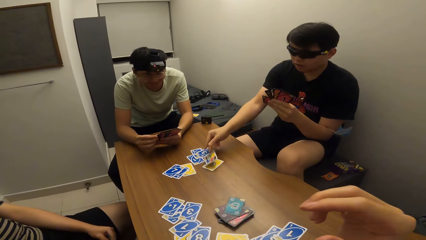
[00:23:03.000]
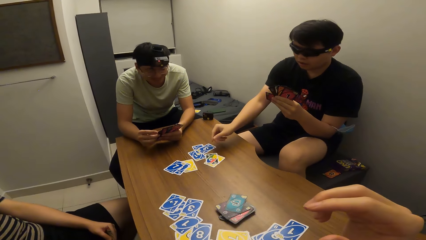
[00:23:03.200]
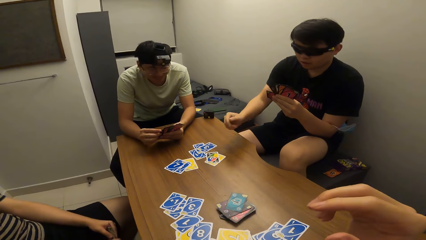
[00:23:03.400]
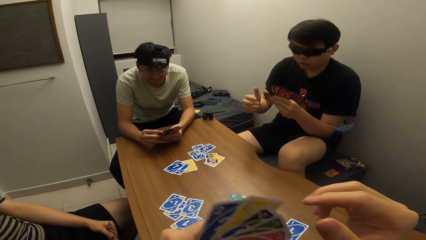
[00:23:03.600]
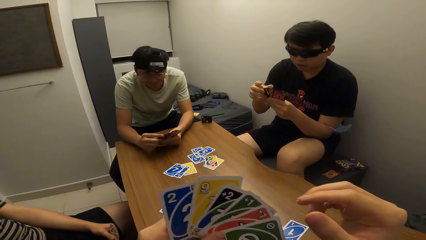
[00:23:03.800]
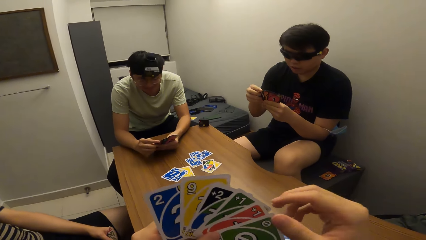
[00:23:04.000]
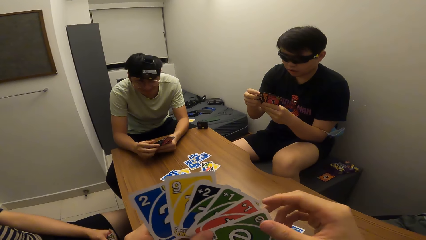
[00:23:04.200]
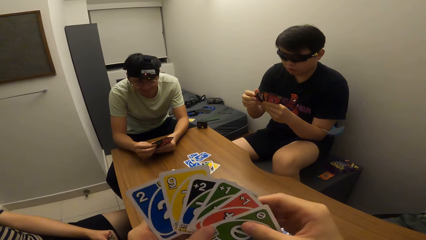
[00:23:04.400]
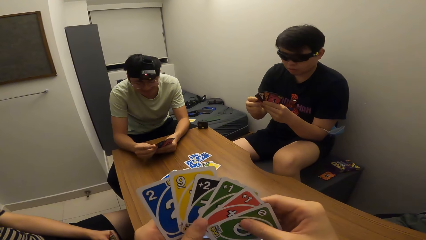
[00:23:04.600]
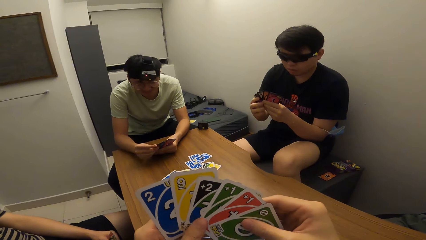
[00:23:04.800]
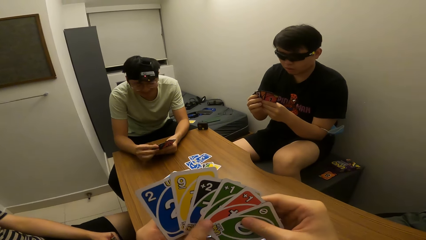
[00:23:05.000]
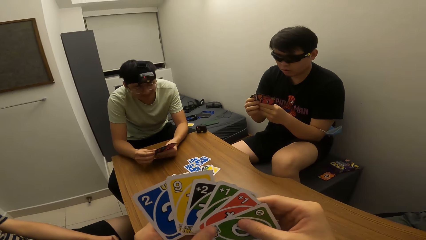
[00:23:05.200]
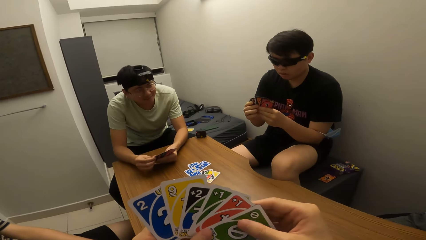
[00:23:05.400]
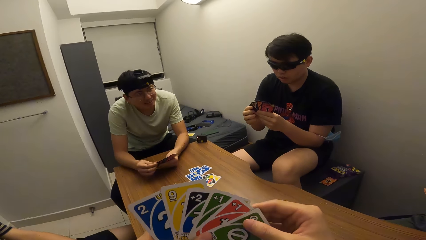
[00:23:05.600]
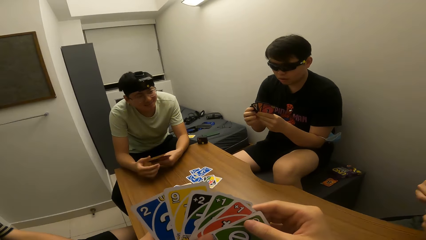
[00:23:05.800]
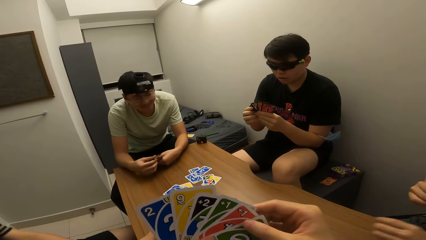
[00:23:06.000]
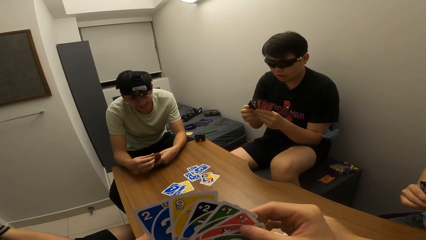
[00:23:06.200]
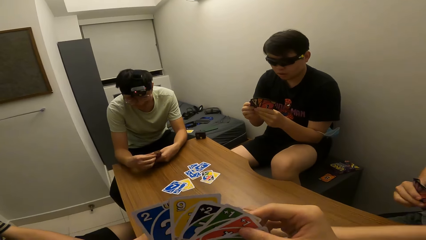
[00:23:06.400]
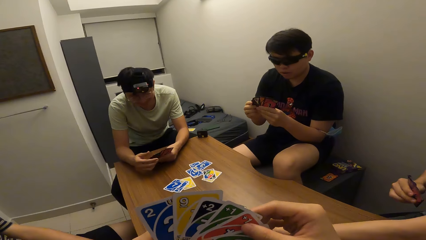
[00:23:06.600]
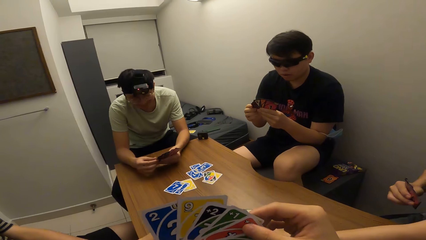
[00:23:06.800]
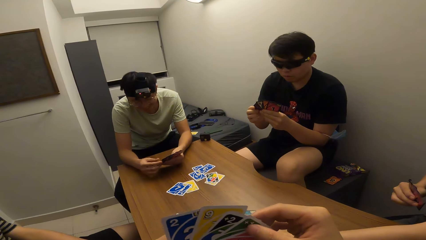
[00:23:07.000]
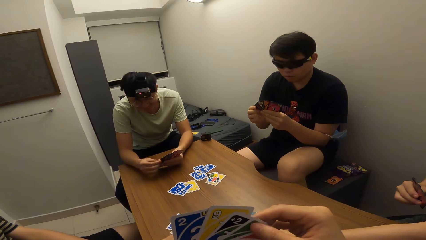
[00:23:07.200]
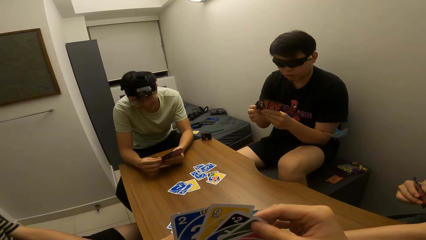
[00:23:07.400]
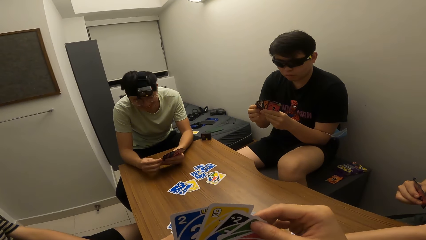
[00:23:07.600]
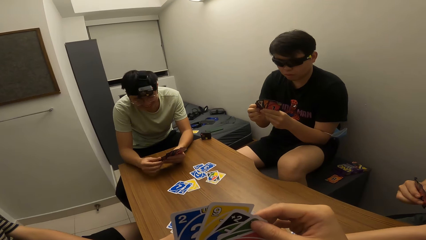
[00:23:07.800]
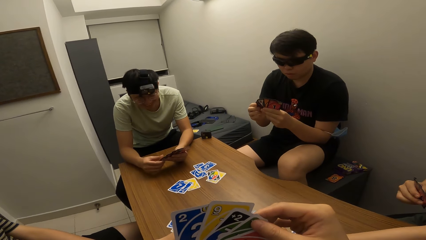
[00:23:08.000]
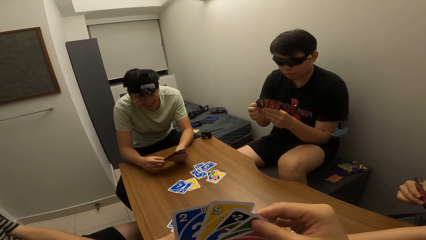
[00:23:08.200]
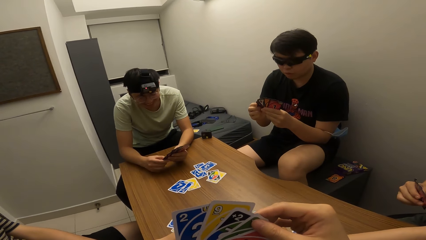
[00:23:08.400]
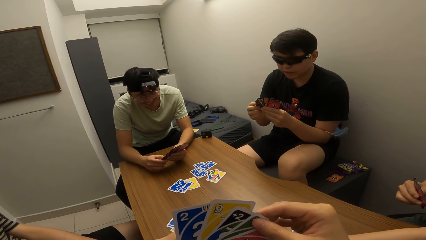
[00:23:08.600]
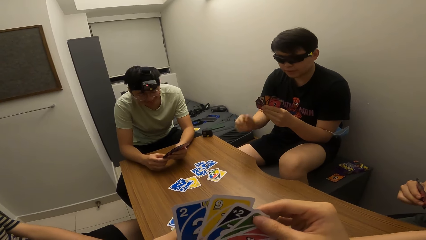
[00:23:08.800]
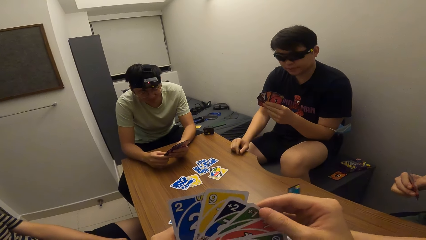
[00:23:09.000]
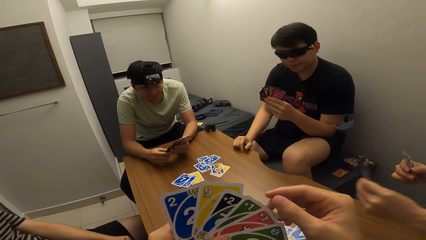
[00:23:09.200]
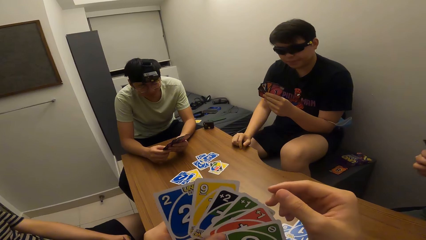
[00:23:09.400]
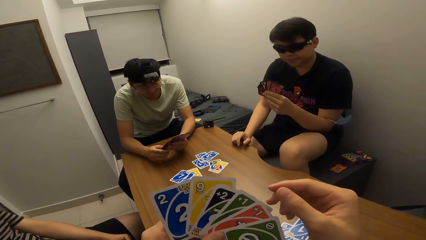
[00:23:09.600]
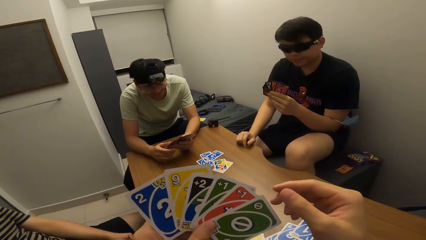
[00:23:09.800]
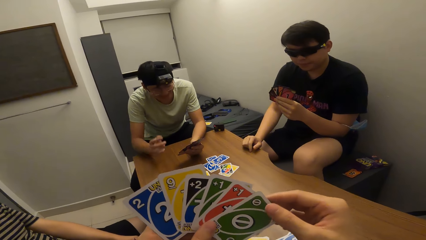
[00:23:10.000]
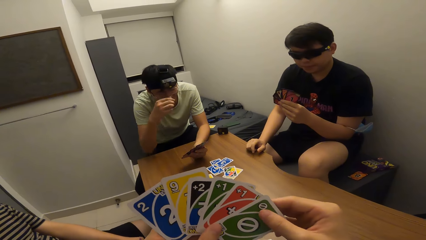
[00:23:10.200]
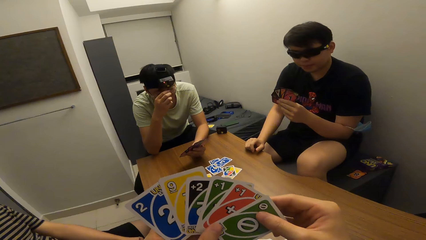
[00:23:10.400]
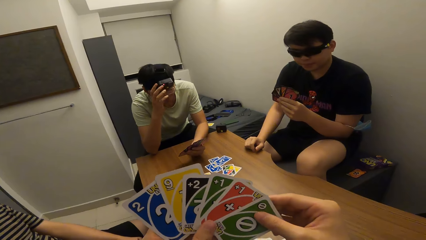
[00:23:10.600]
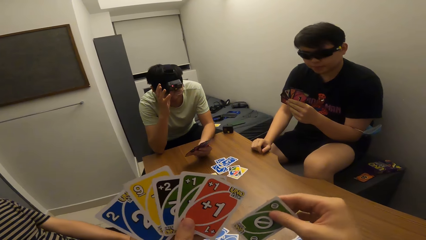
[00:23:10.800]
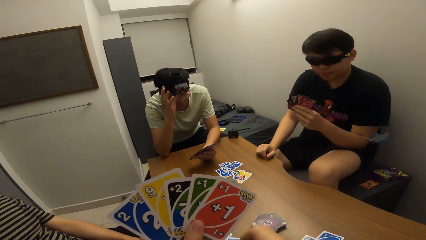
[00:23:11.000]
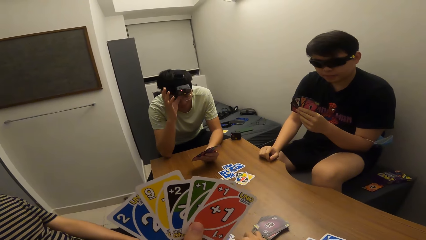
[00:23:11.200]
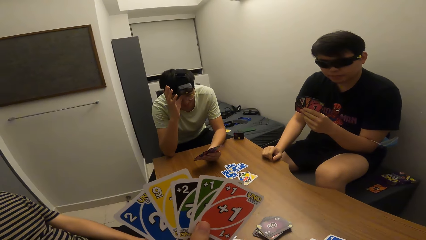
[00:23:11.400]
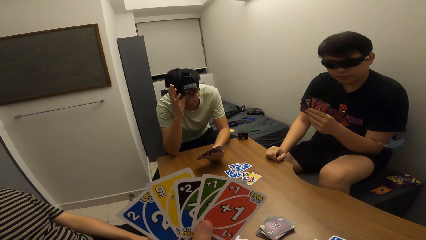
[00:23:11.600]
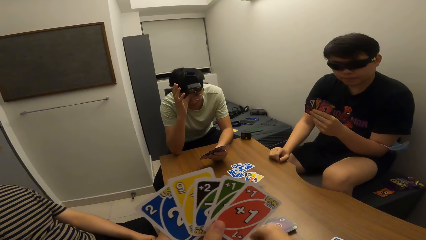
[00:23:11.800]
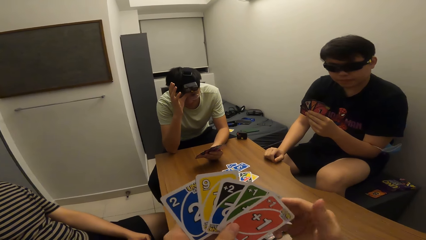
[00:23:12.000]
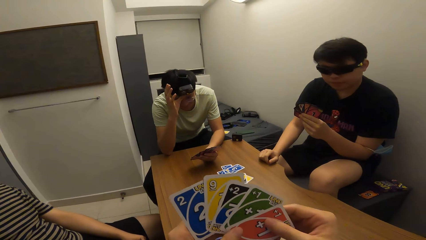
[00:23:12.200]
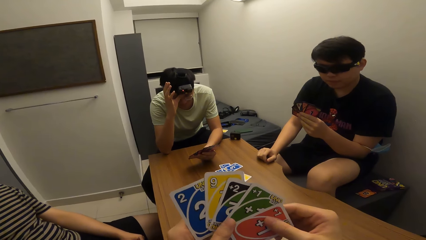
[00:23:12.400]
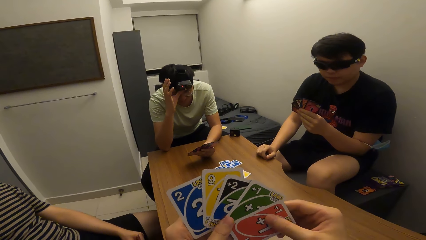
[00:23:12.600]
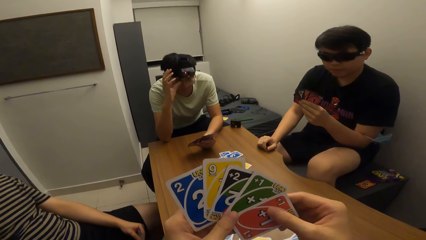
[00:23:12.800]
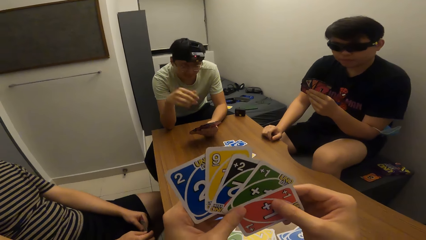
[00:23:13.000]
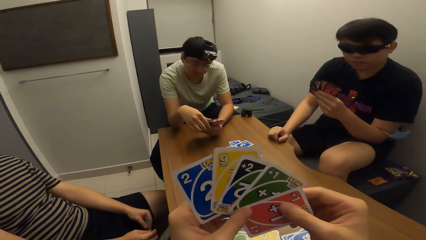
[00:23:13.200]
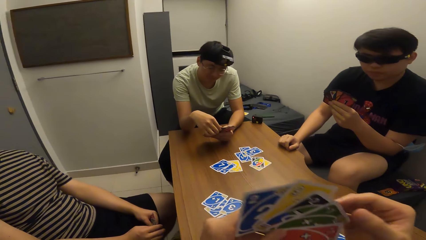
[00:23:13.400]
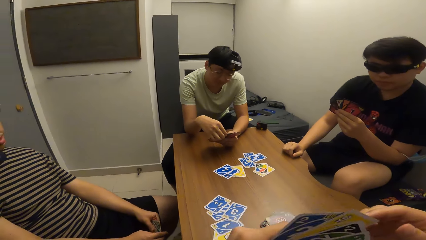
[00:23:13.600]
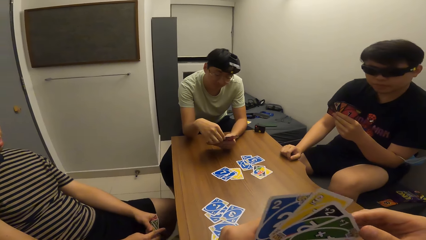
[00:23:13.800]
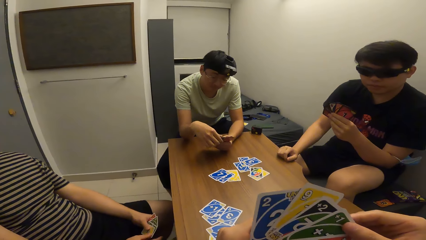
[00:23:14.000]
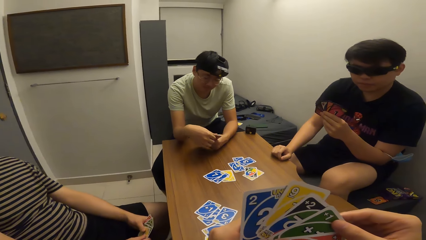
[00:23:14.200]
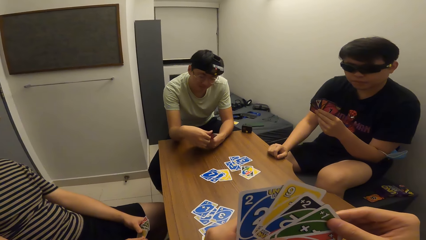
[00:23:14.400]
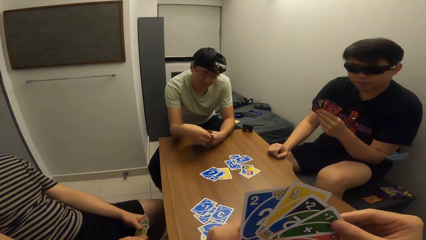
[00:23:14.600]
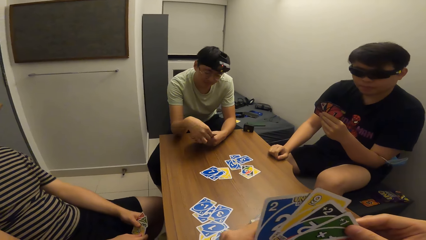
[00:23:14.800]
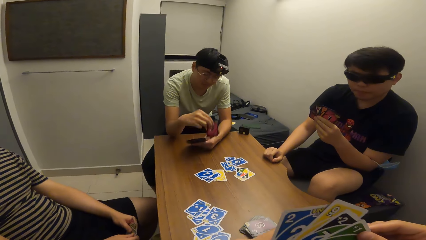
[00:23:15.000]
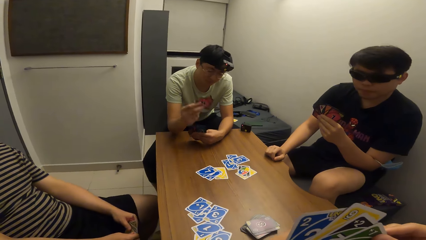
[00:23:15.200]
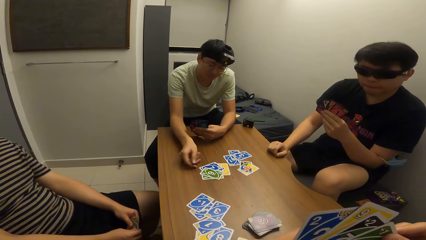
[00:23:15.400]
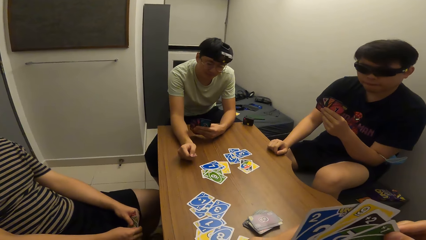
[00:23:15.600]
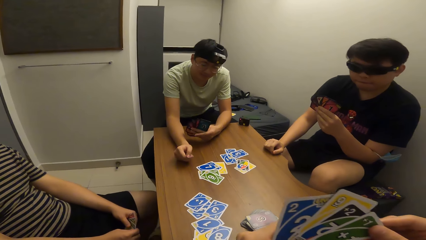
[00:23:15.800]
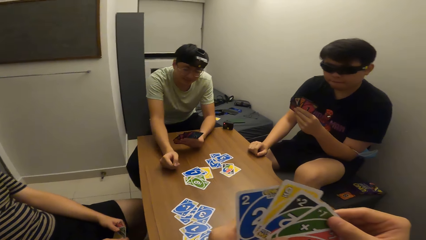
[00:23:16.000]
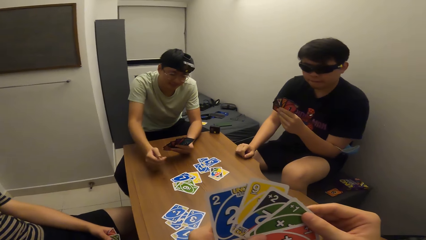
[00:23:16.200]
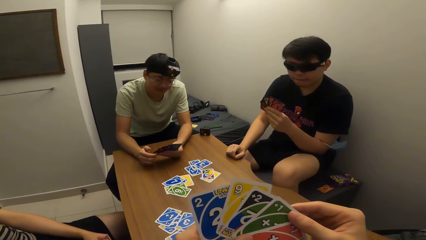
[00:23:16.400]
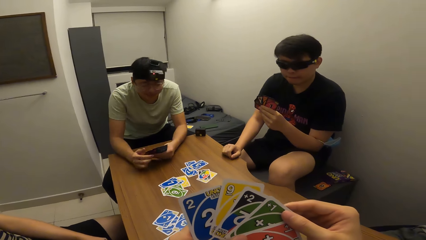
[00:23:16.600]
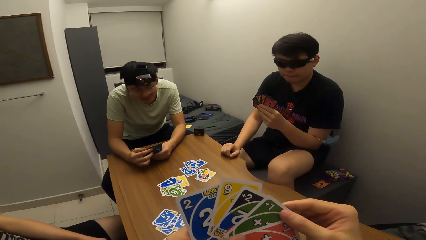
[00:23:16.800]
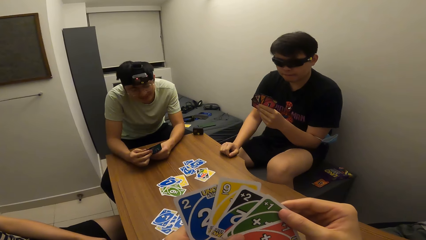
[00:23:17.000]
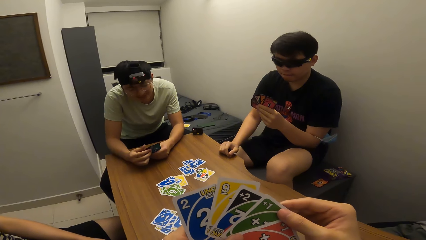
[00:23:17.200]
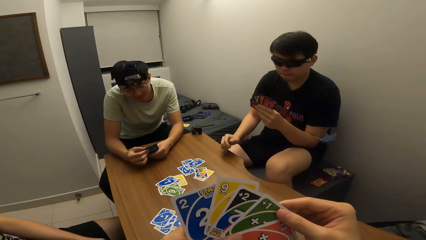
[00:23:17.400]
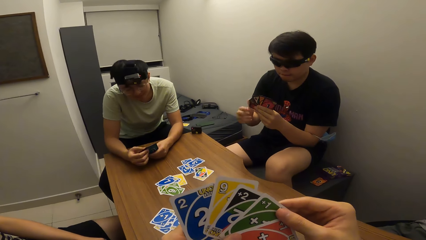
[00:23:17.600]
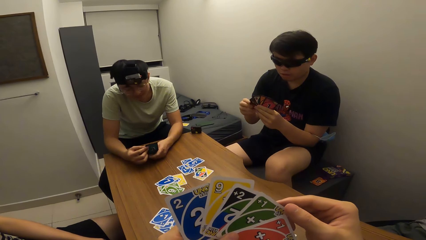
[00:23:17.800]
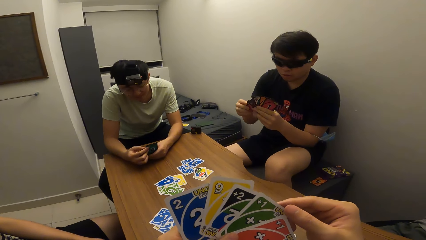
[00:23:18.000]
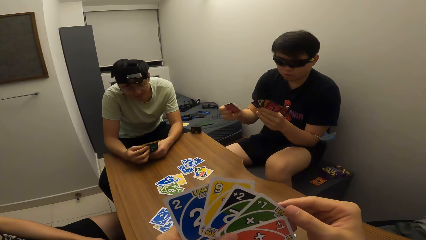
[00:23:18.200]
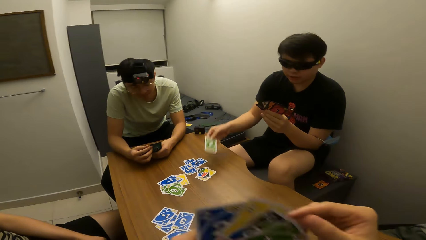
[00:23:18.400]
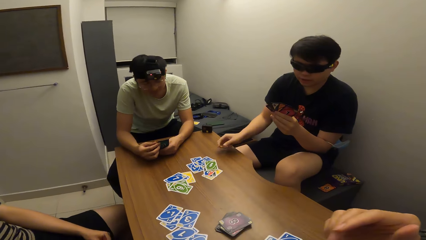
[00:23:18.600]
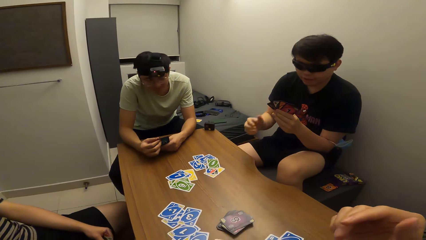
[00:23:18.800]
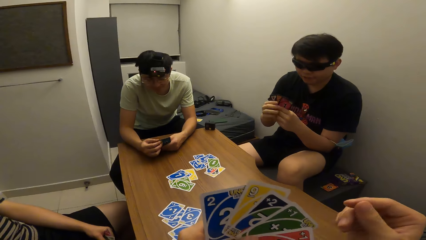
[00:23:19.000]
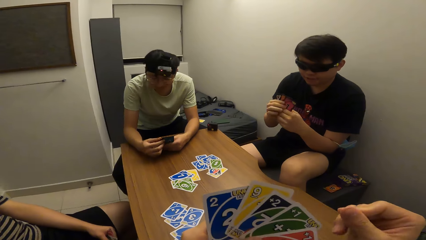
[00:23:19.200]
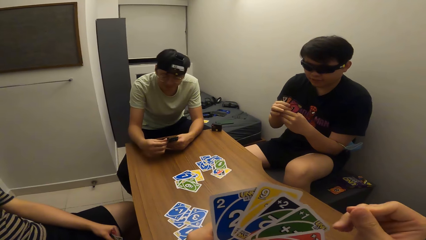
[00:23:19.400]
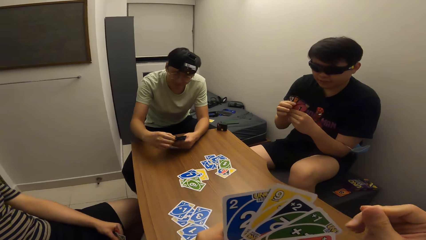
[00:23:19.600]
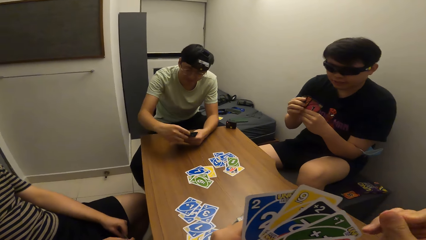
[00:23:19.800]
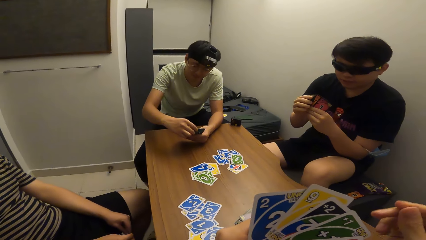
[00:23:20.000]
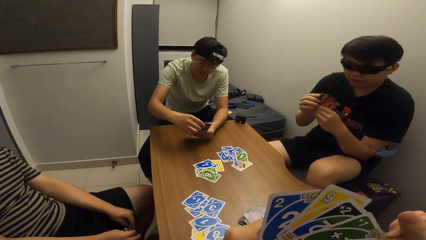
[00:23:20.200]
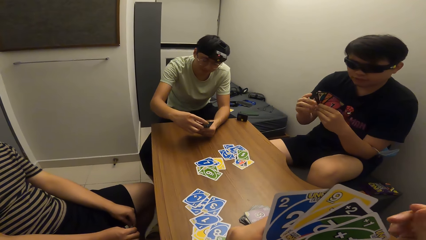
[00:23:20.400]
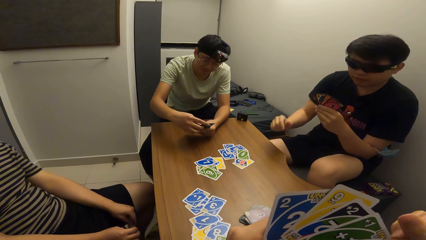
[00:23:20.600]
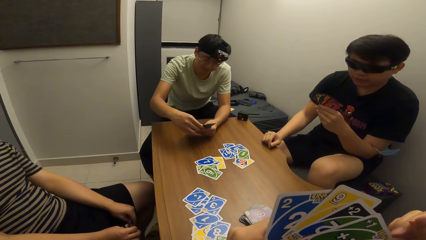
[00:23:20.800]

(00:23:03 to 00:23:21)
A man plays a card in his right hand on the table. The camera wearer chooses a card. Another man places a card on the table. The first man places his right hand on the table. A third man rubs his eye. The first man taps on the desk. The third man chooses cards and plays a card in his right hand on the table. The first man chooses a card and plays the card in his right hand on the table.
